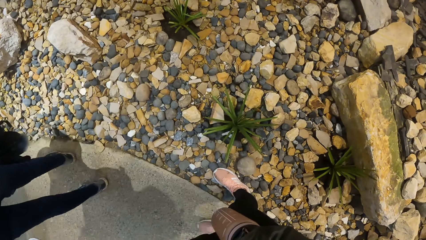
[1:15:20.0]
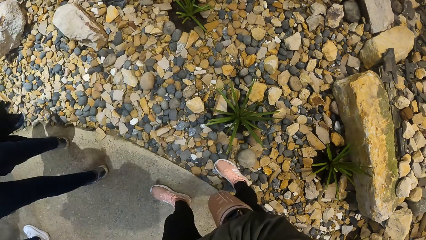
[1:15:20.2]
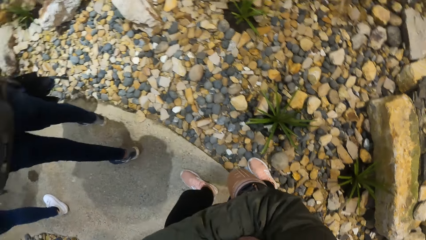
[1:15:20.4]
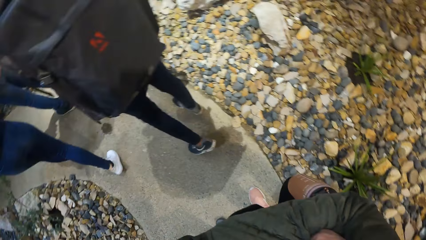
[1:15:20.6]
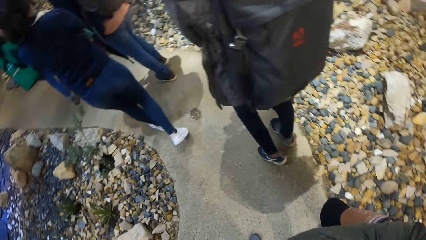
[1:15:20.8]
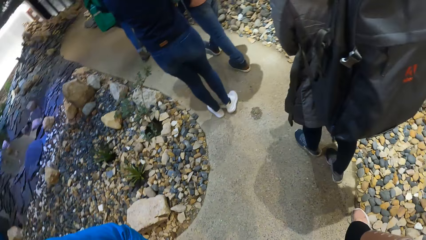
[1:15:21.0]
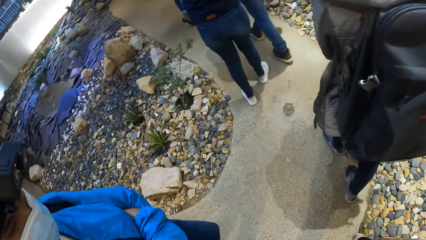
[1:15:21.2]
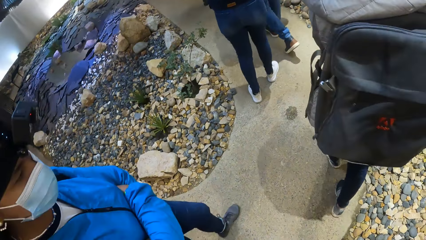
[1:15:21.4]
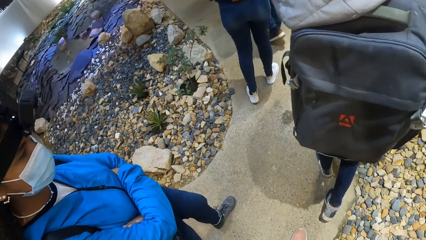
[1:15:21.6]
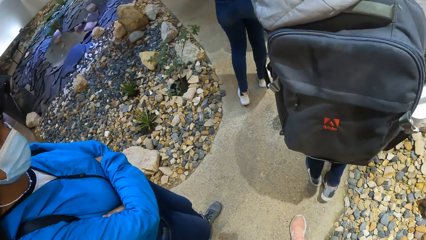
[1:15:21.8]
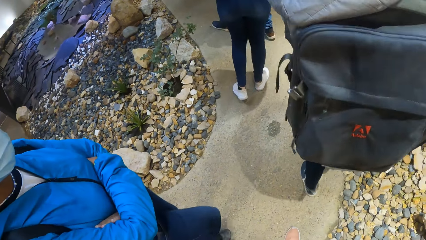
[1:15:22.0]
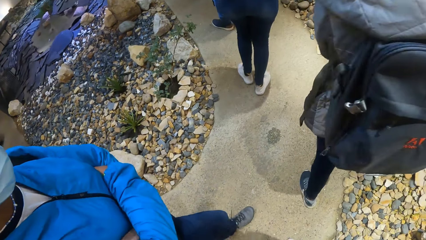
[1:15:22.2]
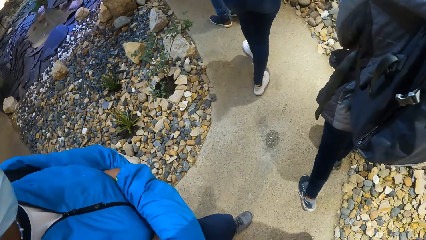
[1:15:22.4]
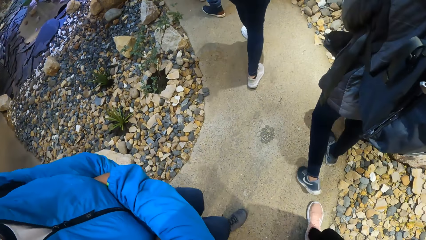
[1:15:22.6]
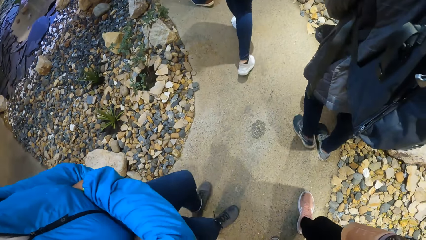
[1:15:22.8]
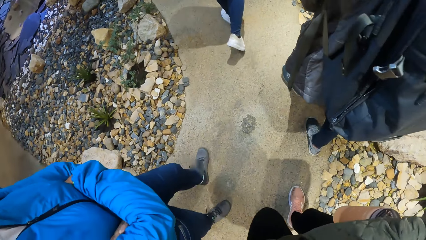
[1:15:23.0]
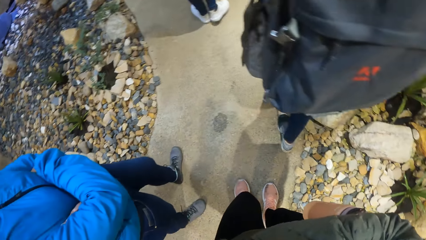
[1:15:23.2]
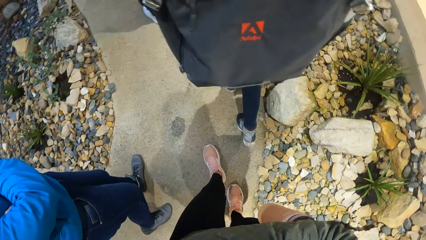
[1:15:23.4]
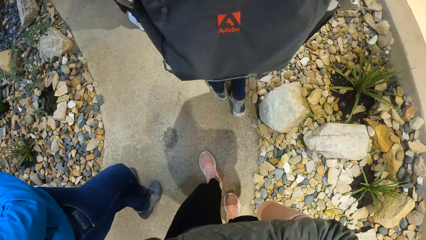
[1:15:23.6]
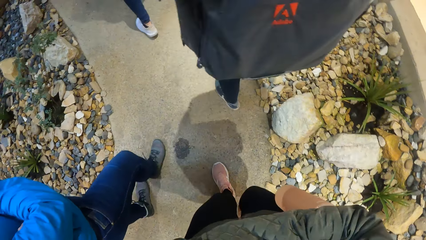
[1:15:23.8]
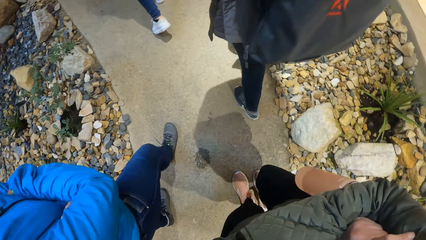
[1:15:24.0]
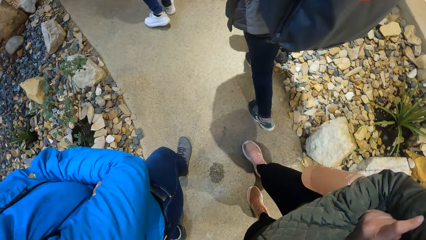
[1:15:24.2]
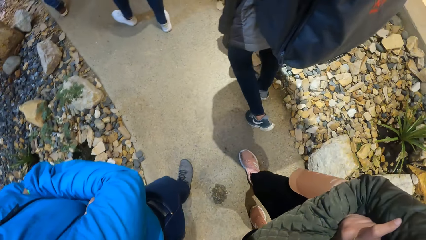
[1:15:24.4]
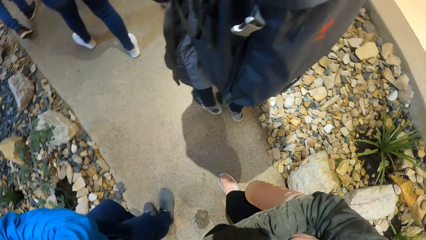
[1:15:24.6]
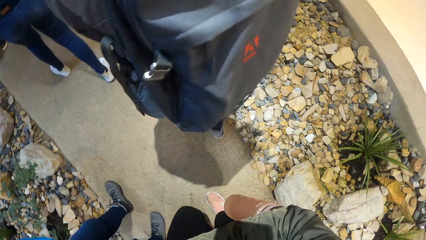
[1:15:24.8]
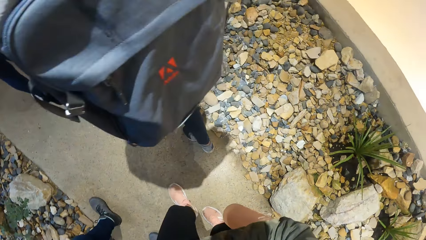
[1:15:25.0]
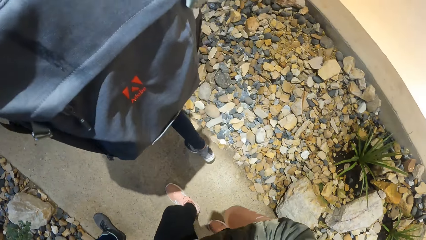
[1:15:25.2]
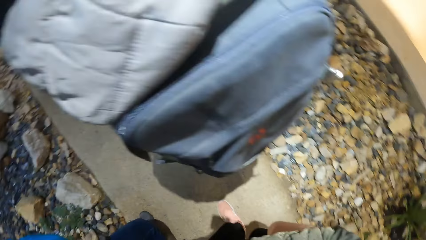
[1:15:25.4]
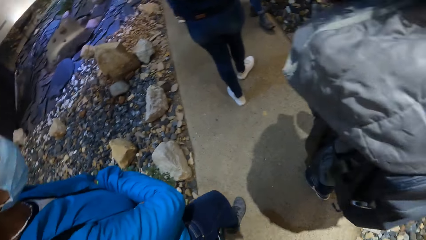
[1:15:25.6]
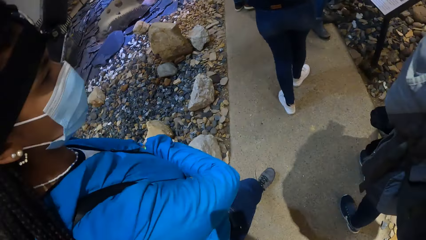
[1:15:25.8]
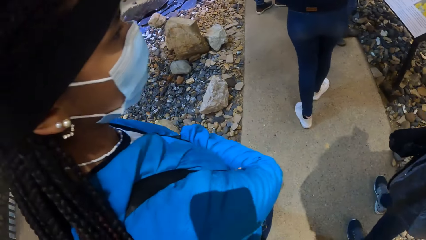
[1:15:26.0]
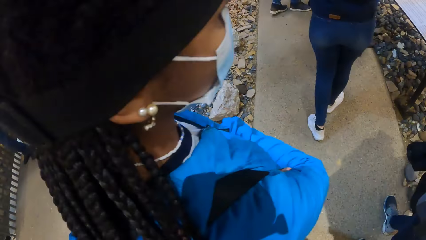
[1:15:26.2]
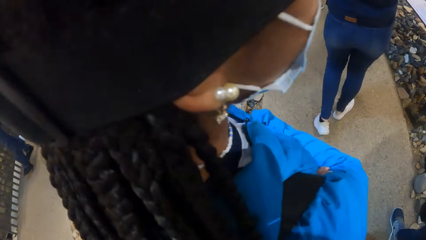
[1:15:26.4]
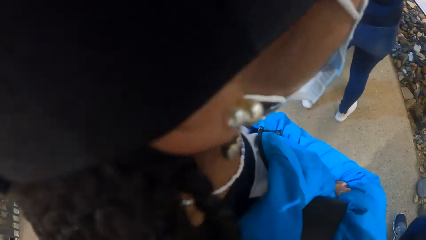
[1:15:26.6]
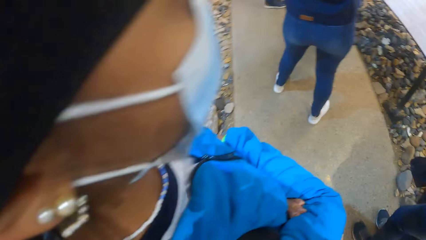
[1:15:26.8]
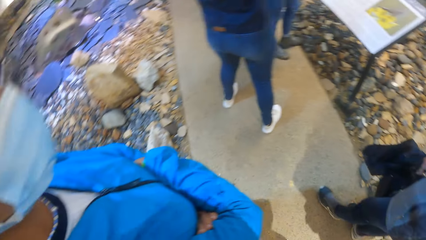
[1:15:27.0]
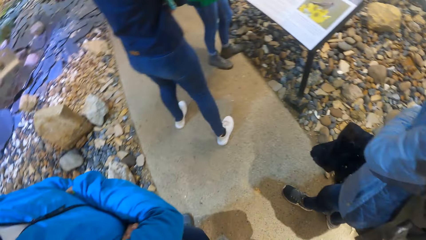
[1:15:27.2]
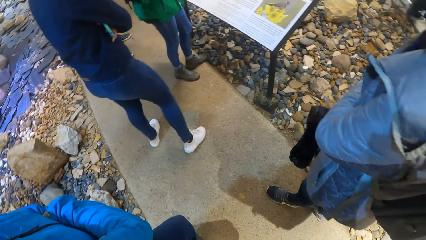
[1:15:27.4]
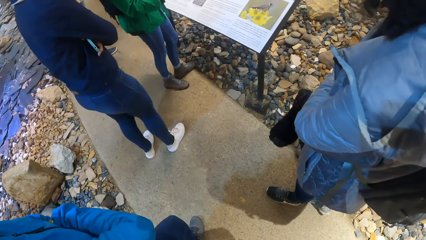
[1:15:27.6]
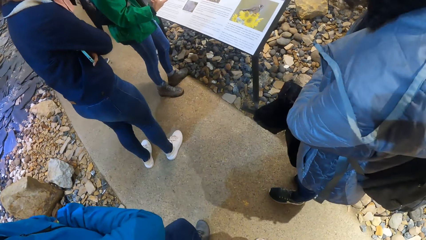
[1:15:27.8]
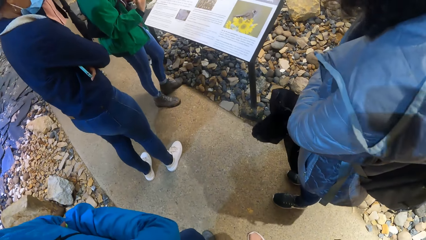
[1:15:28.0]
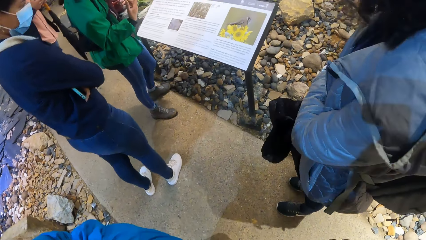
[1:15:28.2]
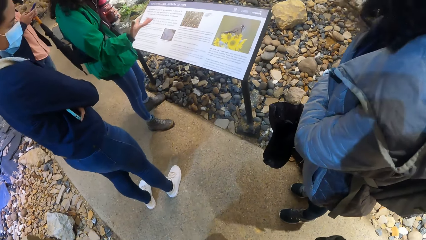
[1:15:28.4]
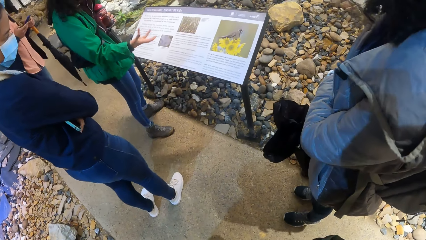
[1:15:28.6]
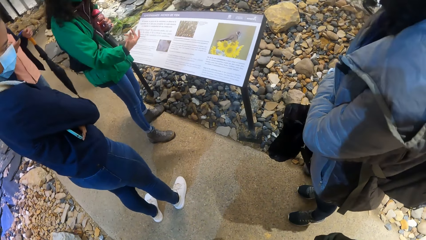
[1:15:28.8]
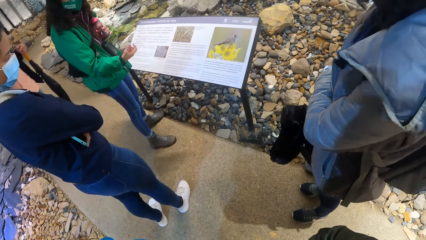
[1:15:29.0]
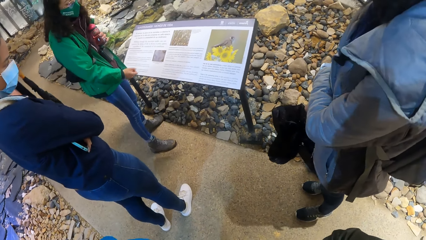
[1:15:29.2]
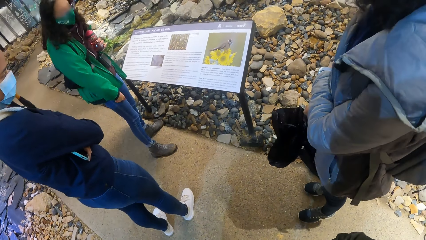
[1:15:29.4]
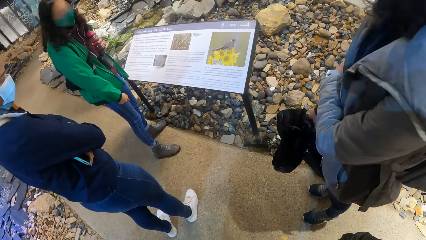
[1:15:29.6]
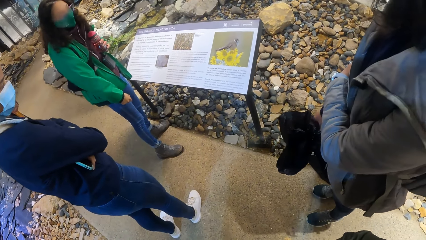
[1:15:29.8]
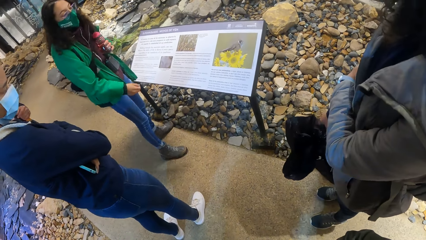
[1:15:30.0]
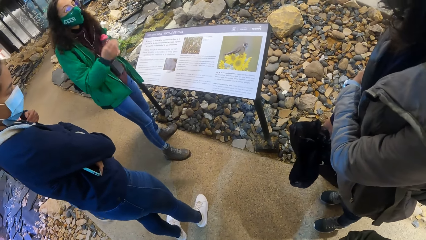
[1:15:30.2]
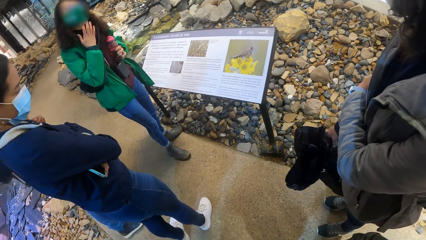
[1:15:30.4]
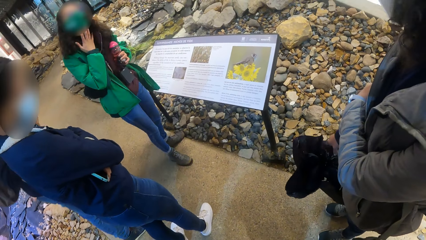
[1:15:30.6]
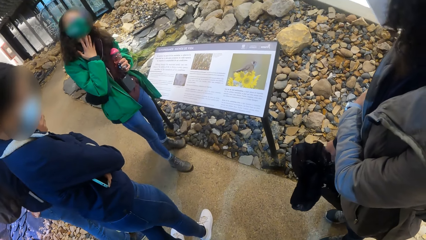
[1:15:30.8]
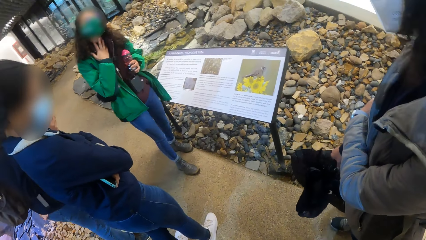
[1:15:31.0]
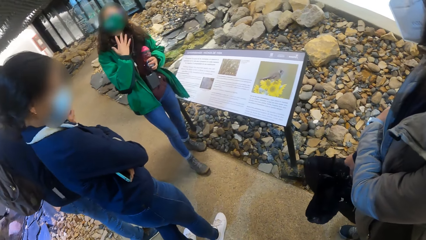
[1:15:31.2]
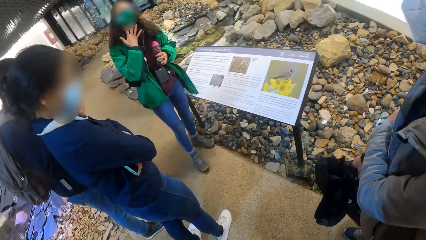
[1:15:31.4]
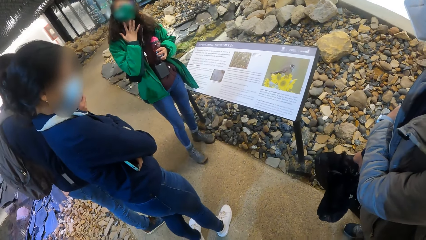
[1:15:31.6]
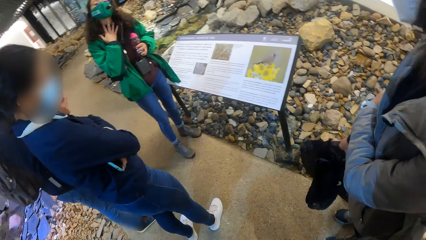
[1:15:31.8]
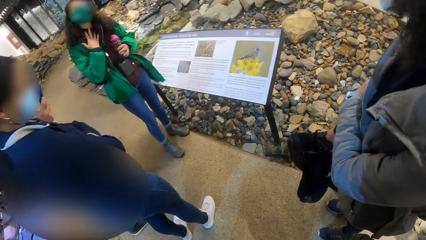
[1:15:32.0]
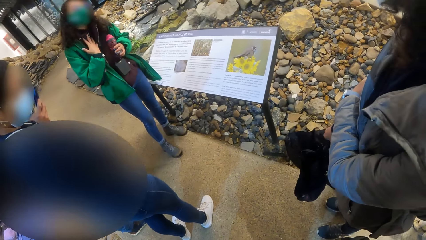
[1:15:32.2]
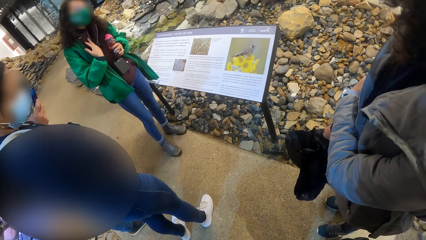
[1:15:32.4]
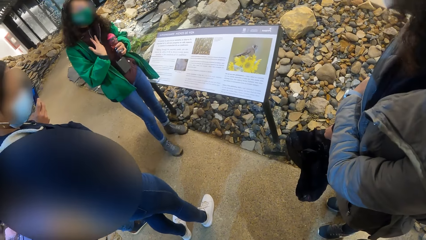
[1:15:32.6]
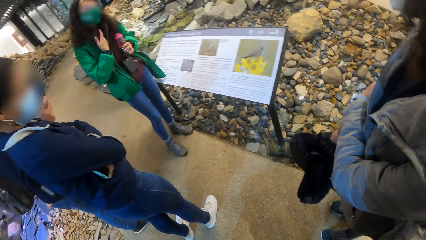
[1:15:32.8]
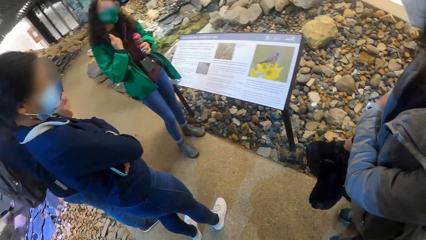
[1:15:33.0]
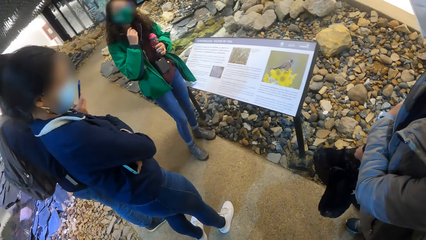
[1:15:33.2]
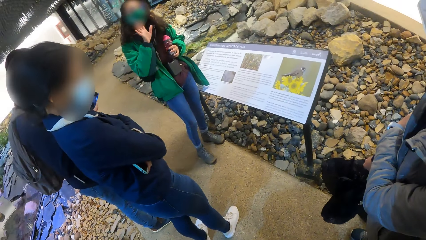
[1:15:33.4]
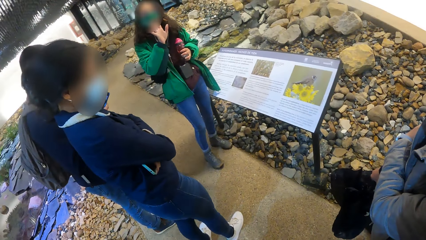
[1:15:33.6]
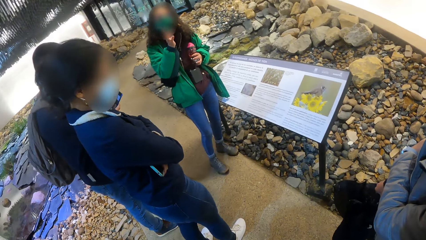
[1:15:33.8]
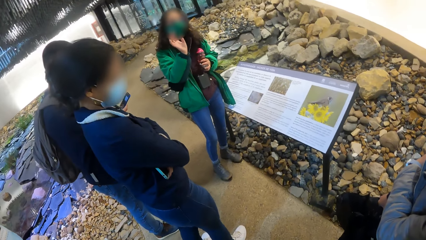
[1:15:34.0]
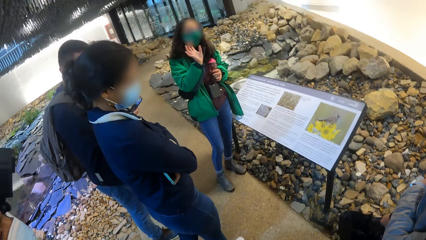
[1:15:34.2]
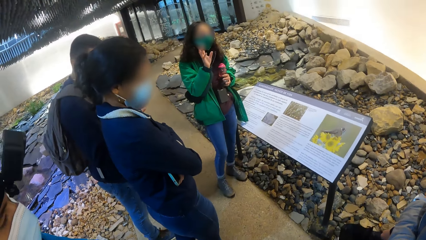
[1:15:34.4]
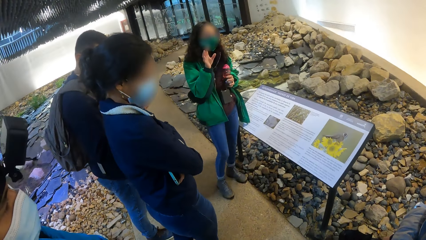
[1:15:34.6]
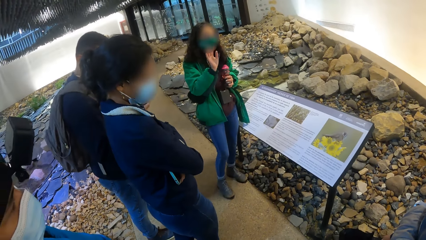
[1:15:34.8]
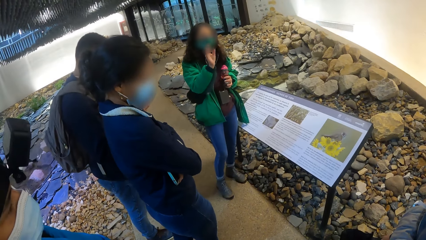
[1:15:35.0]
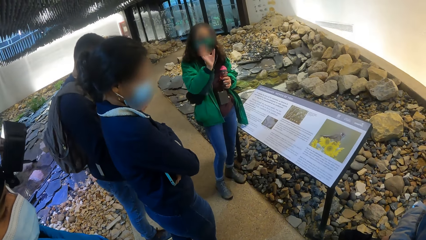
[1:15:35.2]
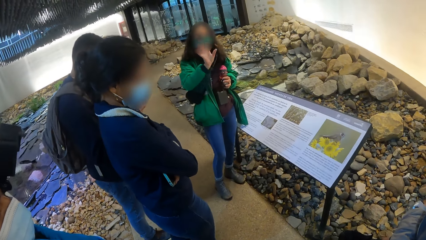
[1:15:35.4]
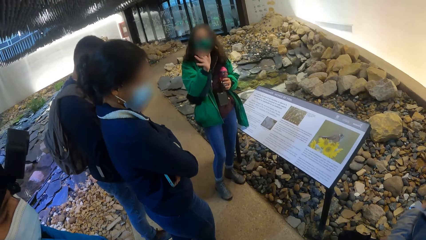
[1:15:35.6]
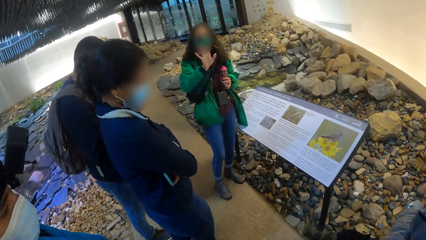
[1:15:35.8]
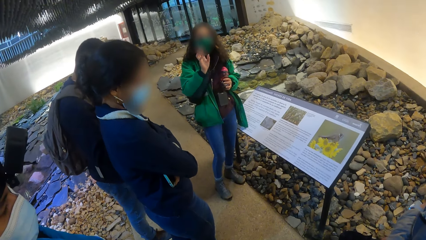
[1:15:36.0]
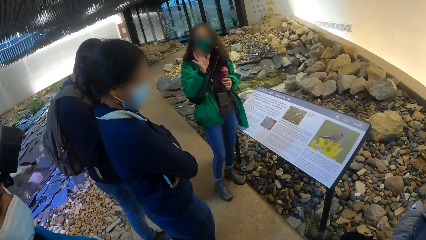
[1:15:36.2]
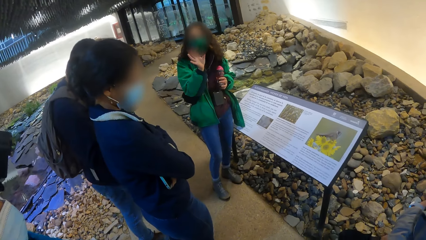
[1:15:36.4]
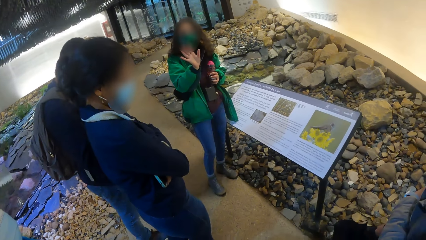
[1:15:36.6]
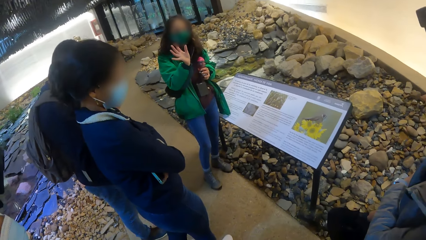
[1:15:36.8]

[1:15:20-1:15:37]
The camera wearer walks with the group of people in the exhibition hall. The woman gives a presentation to the camera wearer and the group of people. The camera wearer looks around.
